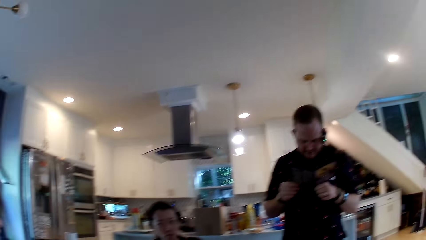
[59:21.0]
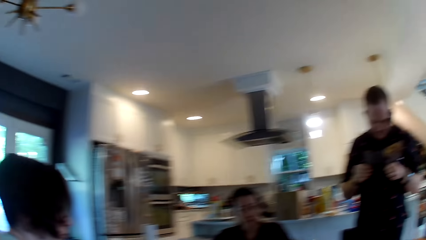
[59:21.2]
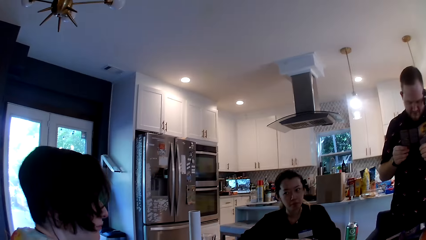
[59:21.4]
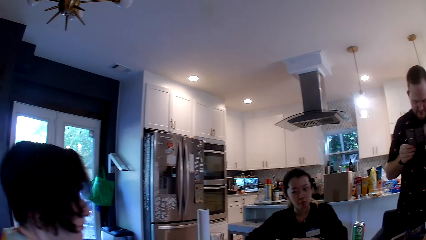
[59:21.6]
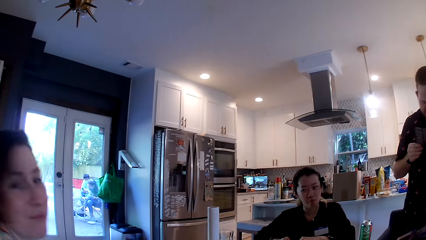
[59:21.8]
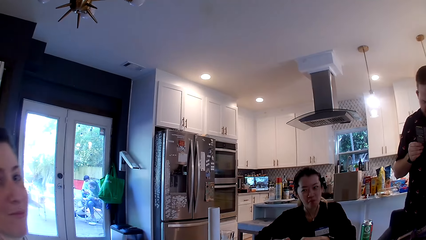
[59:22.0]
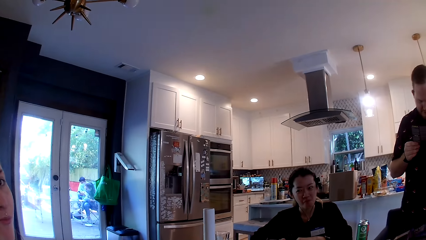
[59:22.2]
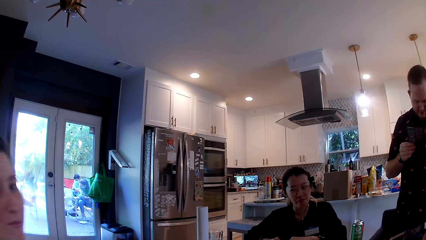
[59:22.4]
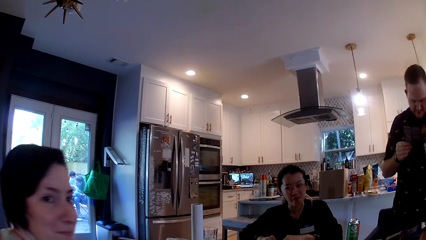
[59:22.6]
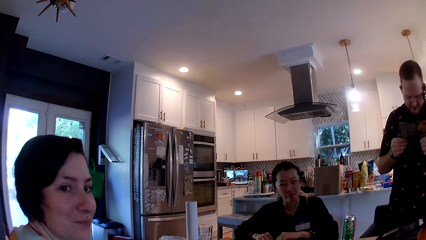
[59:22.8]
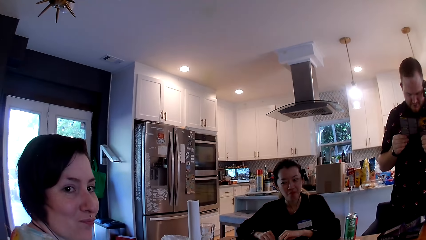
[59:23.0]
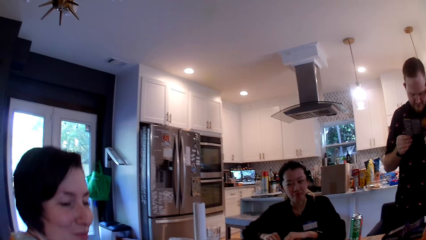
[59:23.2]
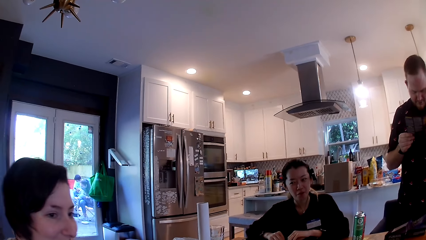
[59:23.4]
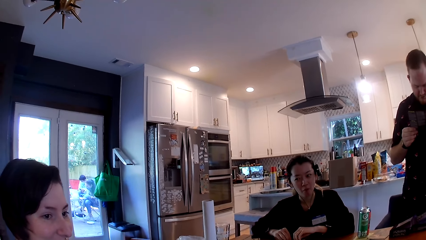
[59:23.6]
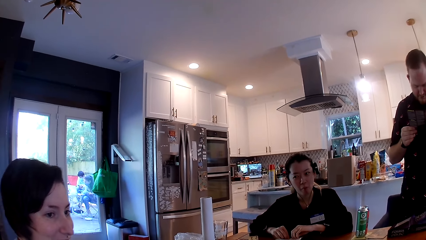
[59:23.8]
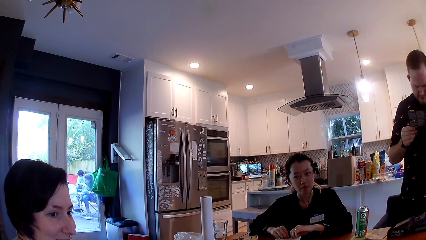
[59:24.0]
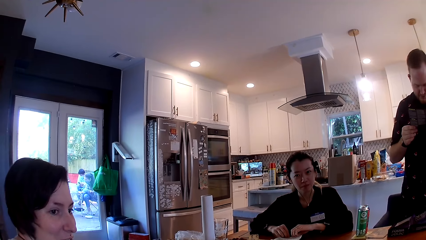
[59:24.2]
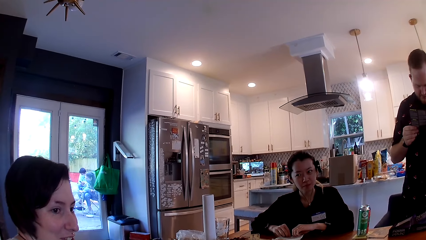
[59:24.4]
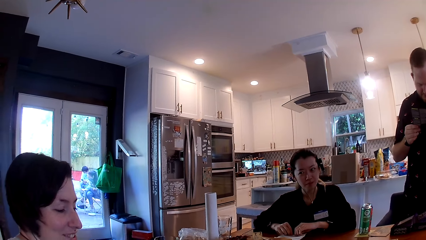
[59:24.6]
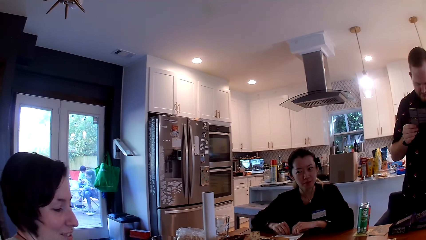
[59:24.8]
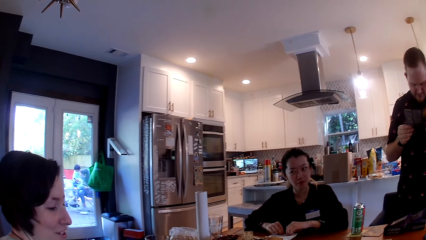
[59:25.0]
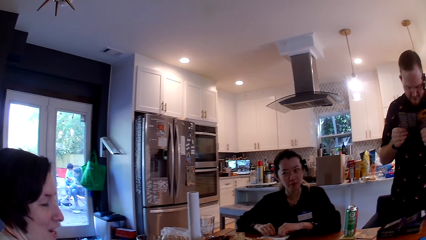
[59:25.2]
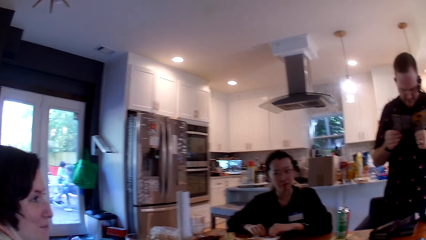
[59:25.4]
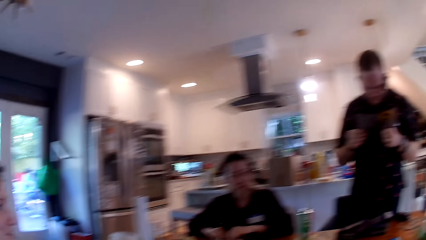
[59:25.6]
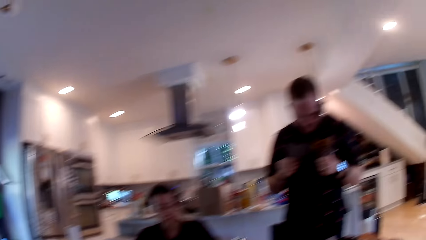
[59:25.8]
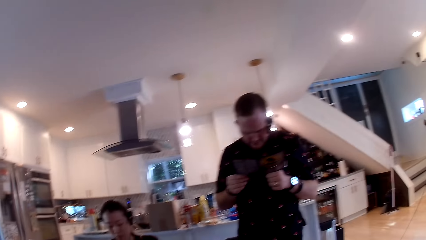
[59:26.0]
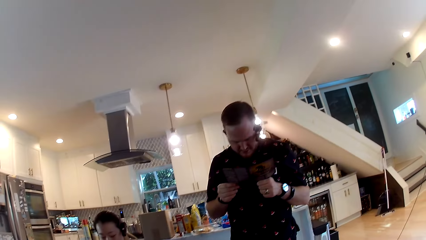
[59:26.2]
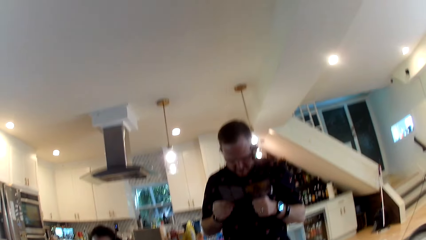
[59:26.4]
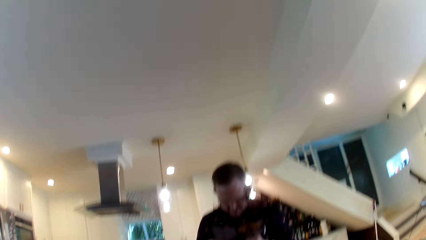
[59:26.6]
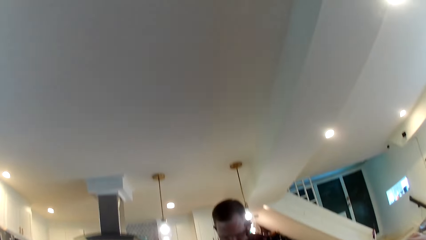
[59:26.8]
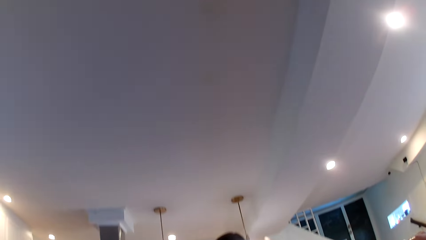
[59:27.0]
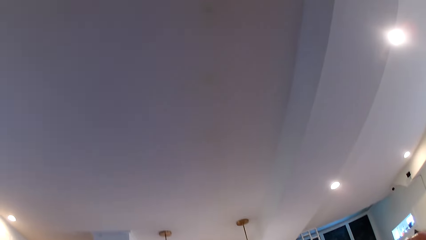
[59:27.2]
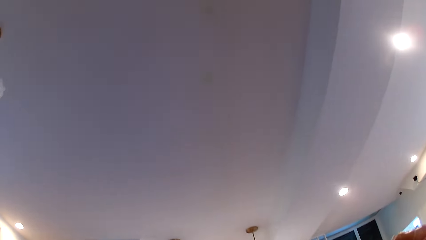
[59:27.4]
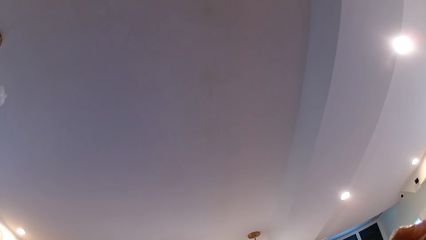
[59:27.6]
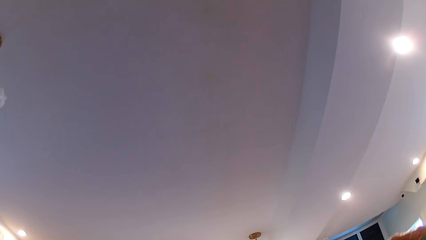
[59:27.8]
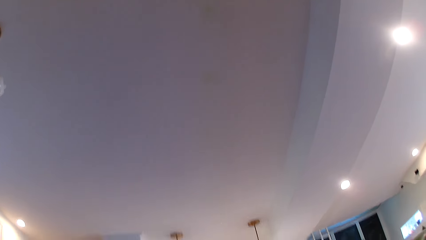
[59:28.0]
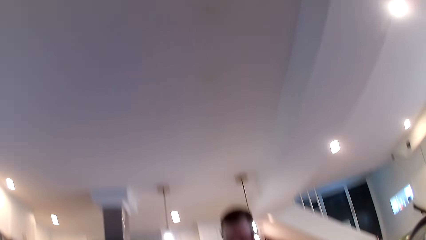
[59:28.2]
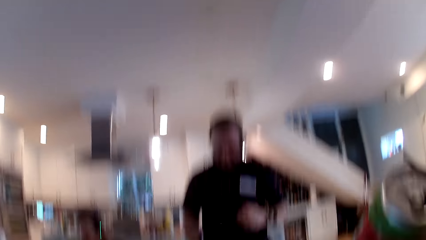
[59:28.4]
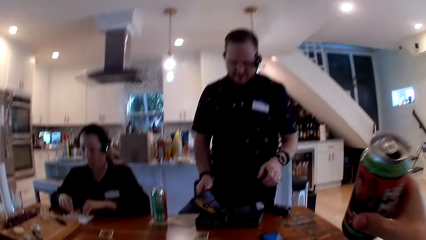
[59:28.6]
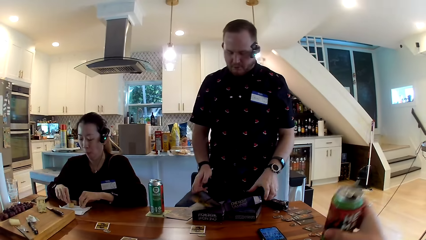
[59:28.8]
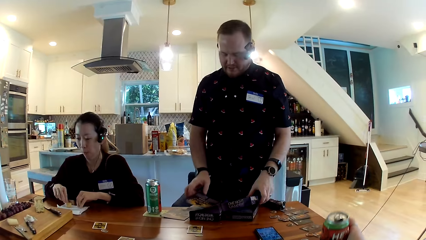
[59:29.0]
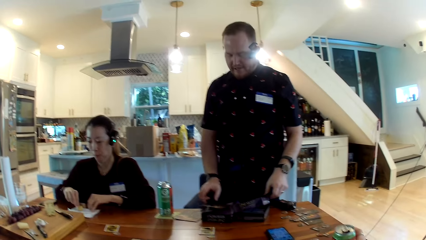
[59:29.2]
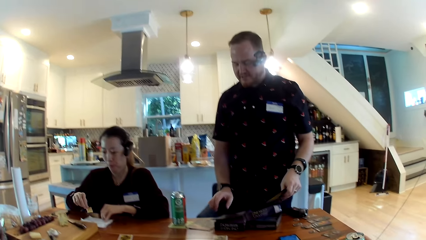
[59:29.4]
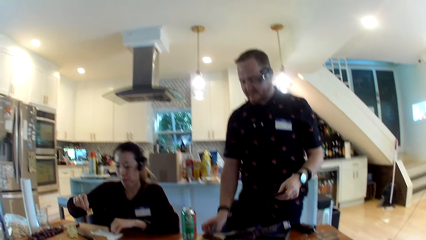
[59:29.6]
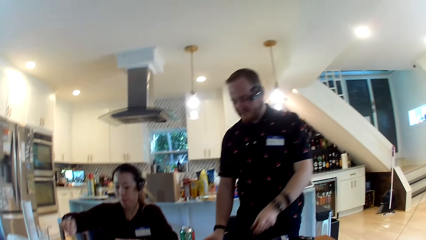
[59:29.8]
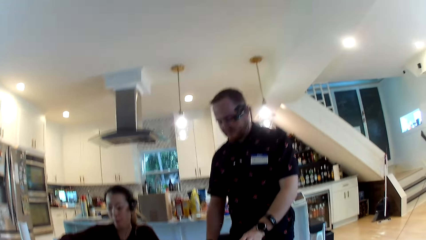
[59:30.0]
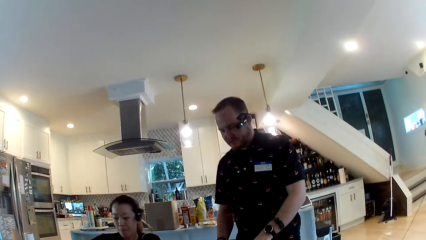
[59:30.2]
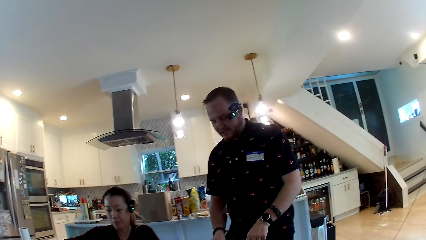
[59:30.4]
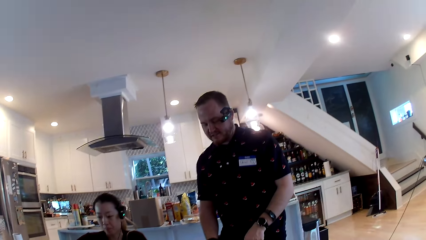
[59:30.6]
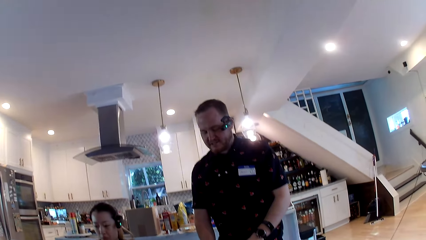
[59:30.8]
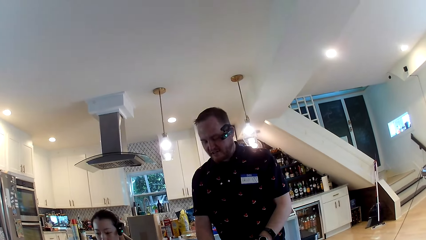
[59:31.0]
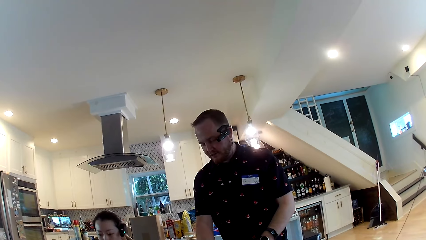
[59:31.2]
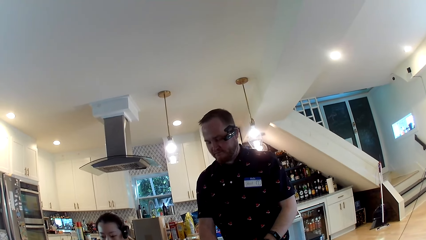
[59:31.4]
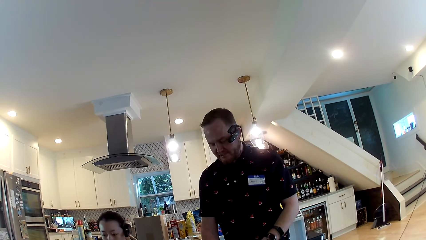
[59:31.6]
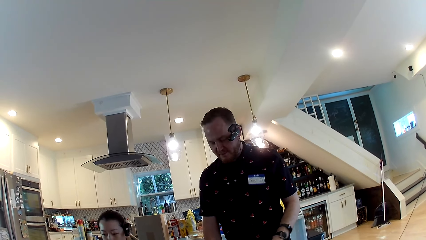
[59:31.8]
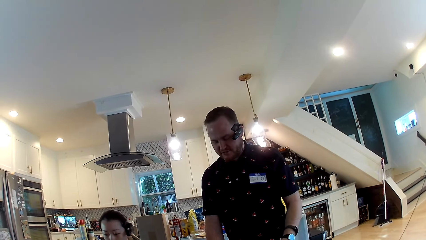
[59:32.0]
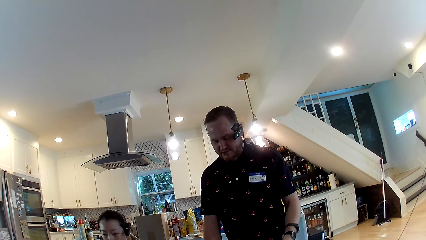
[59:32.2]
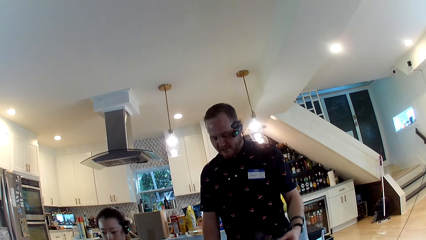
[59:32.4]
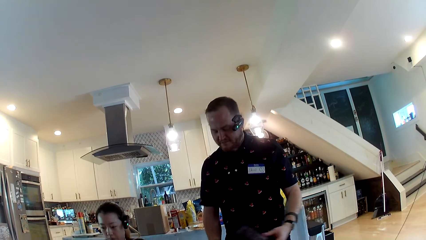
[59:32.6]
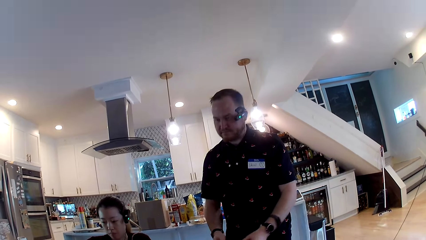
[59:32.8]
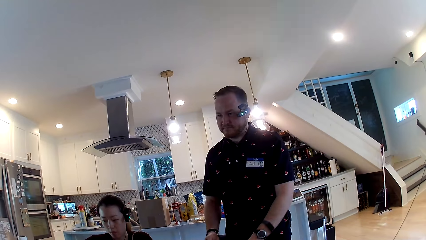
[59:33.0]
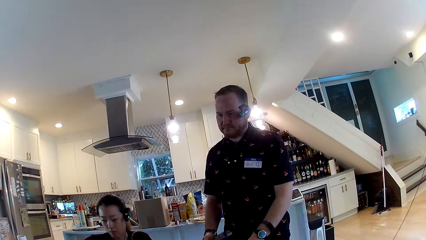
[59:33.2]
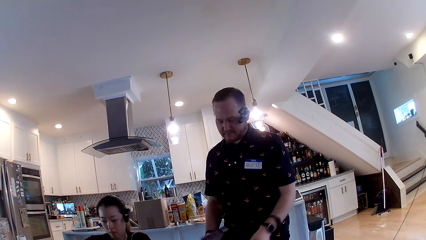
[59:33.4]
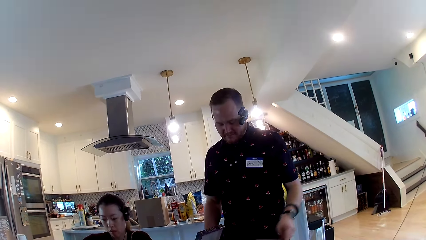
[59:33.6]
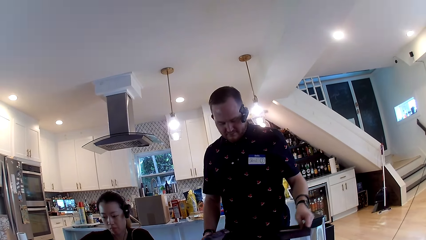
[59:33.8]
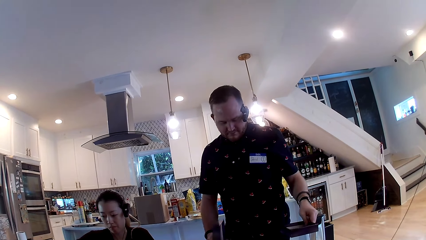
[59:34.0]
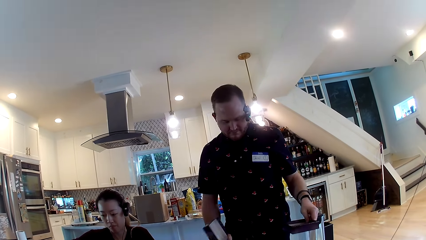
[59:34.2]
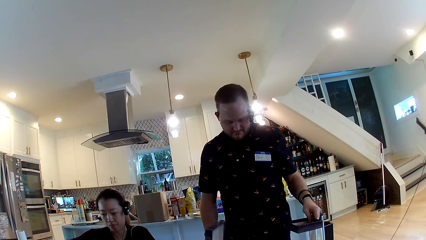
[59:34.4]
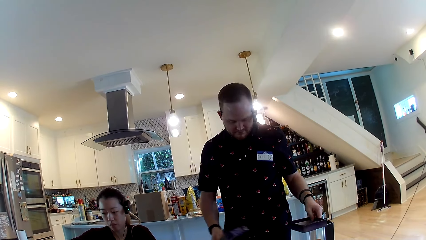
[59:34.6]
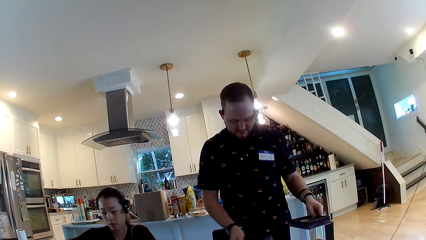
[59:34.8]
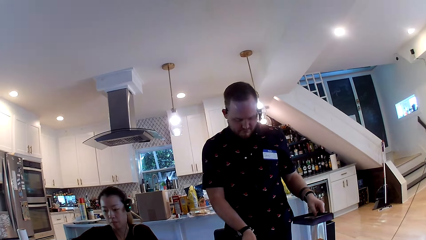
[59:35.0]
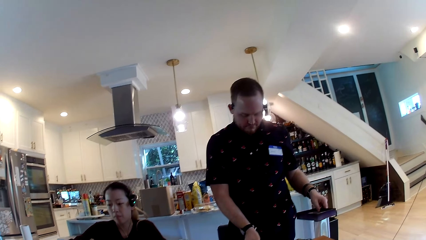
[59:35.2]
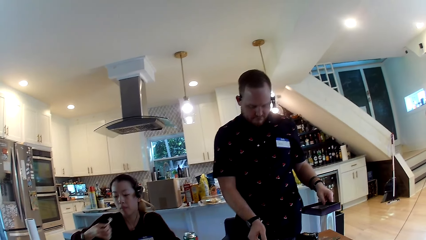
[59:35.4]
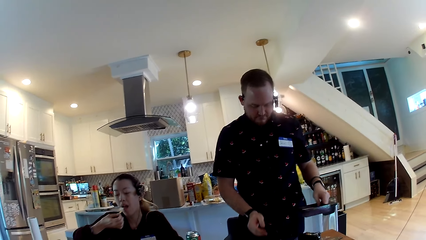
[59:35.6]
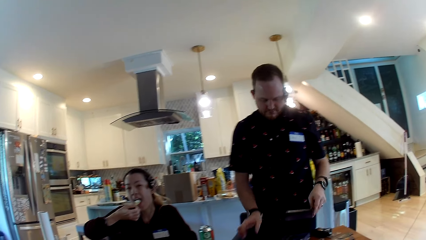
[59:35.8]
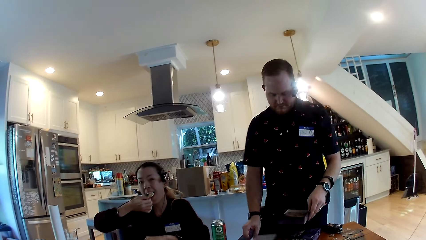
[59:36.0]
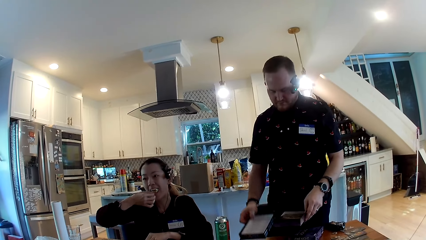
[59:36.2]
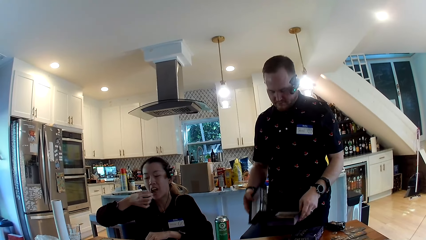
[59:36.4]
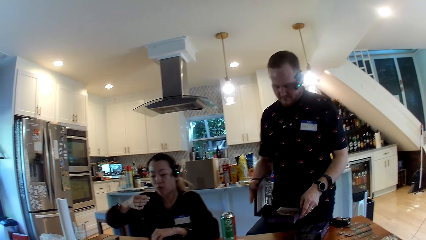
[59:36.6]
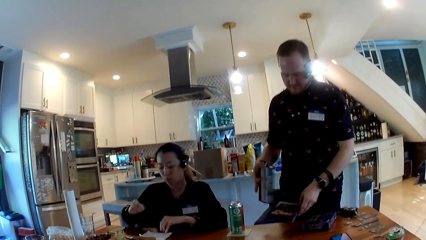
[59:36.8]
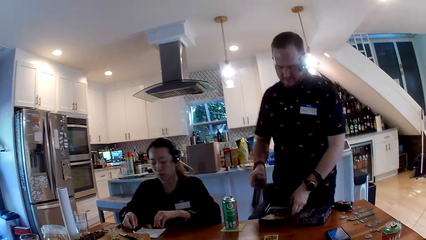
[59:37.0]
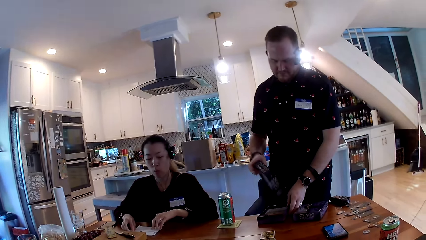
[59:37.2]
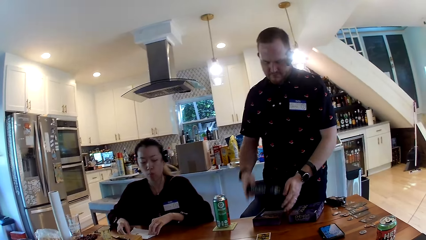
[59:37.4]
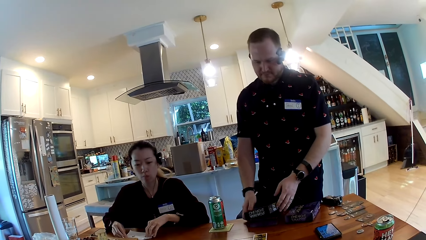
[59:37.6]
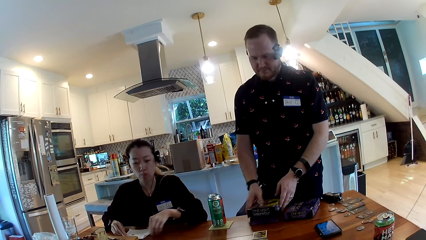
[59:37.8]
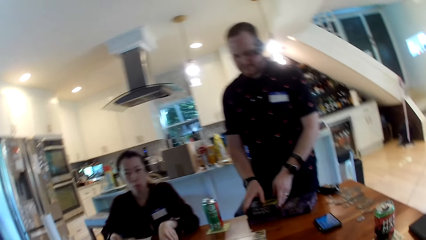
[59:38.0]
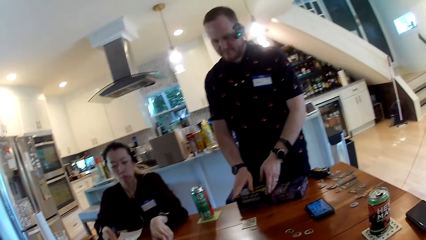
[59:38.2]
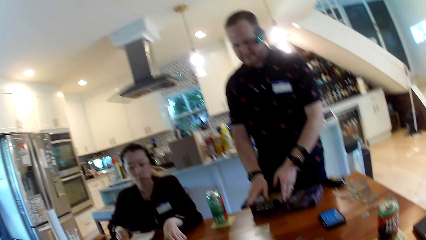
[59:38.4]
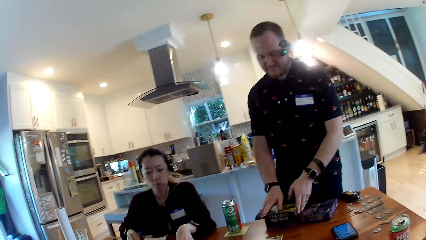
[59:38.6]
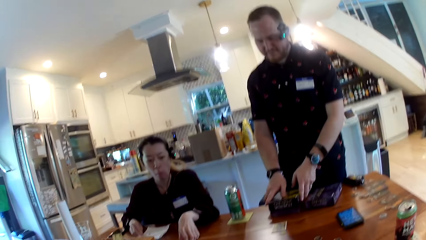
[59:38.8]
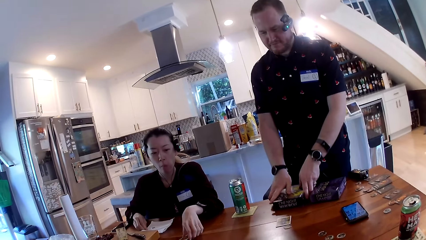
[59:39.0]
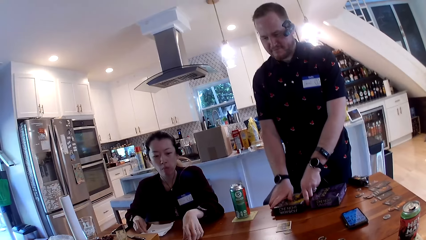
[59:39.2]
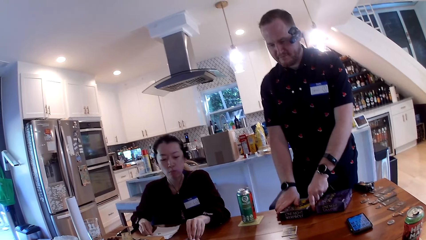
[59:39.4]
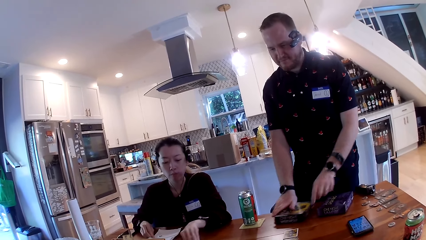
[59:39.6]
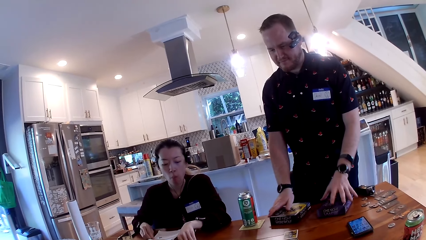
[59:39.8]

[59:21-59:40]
The camera wearer looks at a woman. He talks to another woman. He drinks from a can drink in his right hand. He looks at the roof. He puts down his hand. A man sorts the paper on the table into the game box with both hands. The other woman holds the snack. The man talks to the camera wearer. The man sorts the game box lid on the box with both hands. The other woman puts the cracker with cream cheese in her mouth with her right hand. The man holds the plastic. The man drops the game box on the table with his left hand. The man covers the game box with the lid in both hands. The other woman moves her hand on the table.
